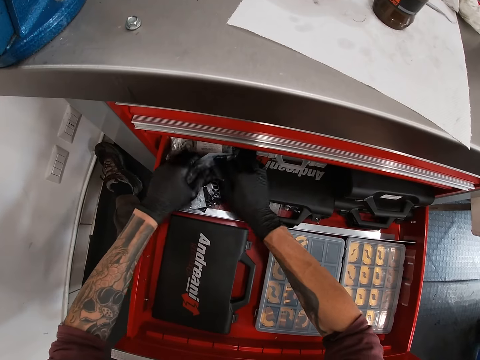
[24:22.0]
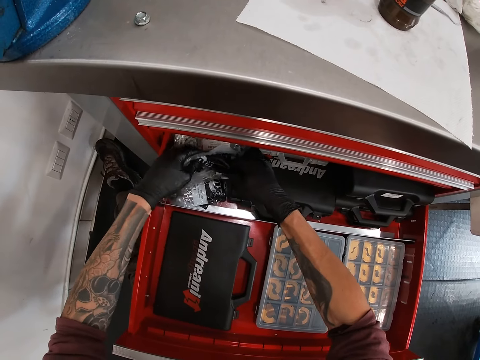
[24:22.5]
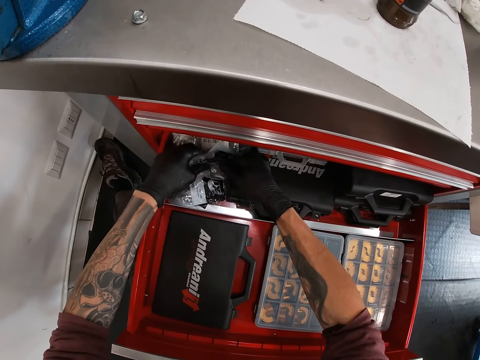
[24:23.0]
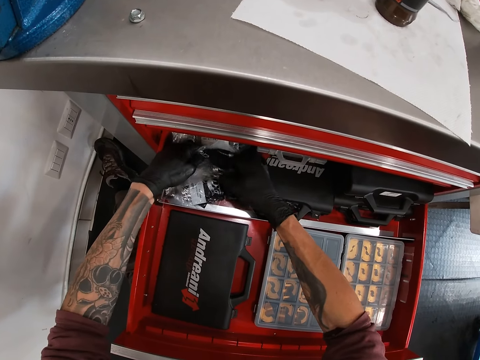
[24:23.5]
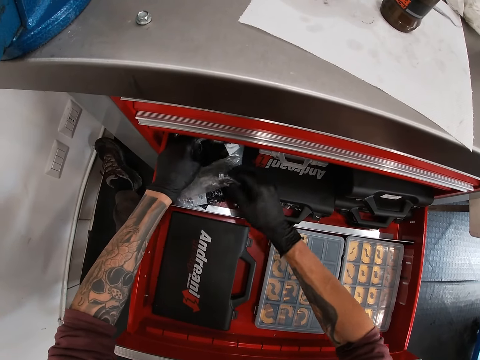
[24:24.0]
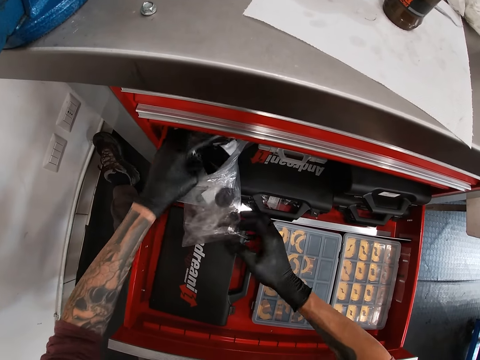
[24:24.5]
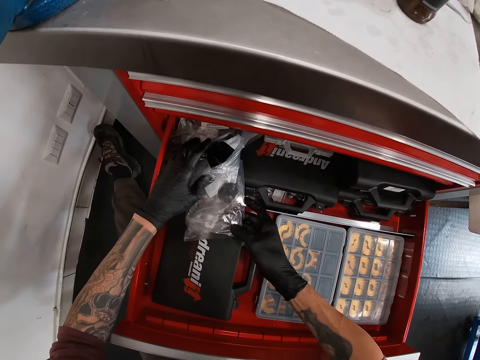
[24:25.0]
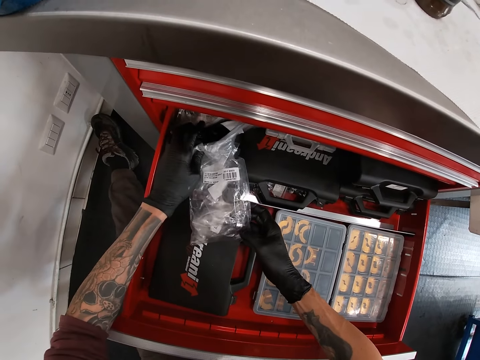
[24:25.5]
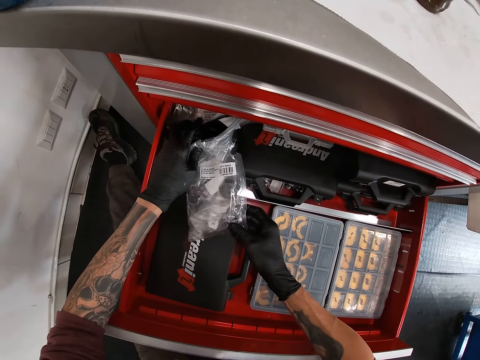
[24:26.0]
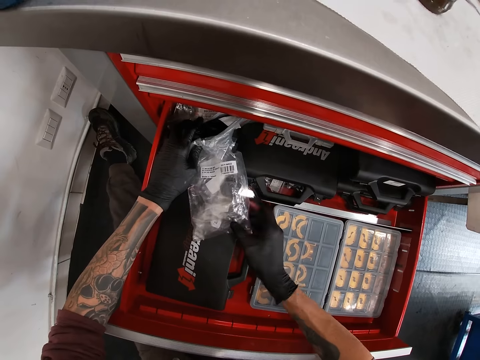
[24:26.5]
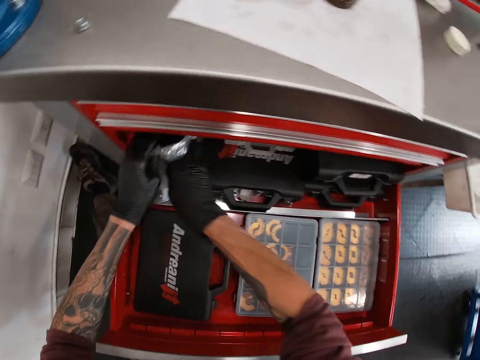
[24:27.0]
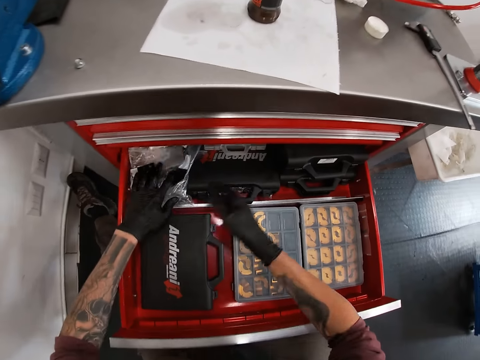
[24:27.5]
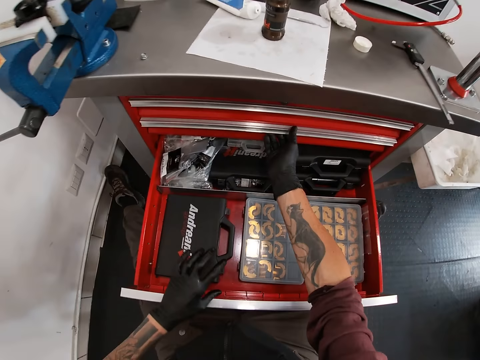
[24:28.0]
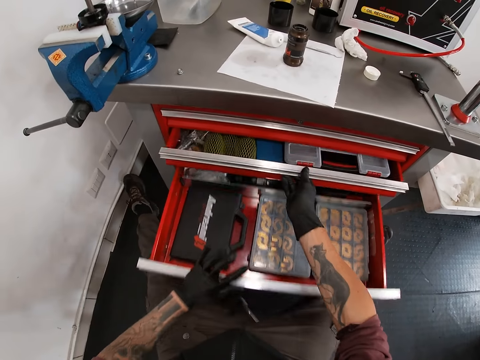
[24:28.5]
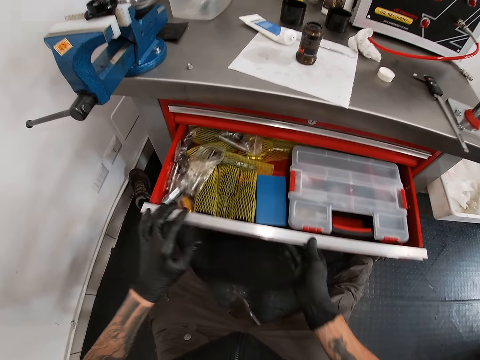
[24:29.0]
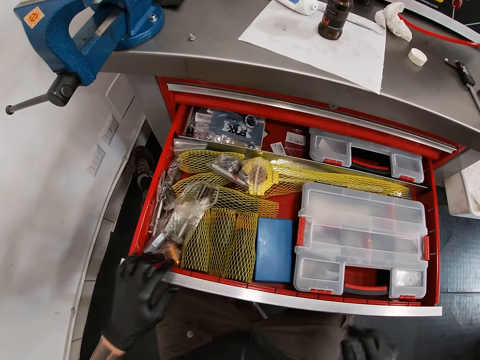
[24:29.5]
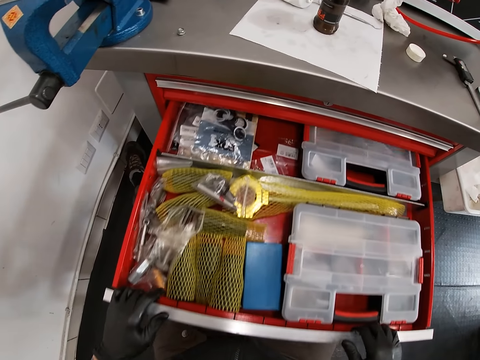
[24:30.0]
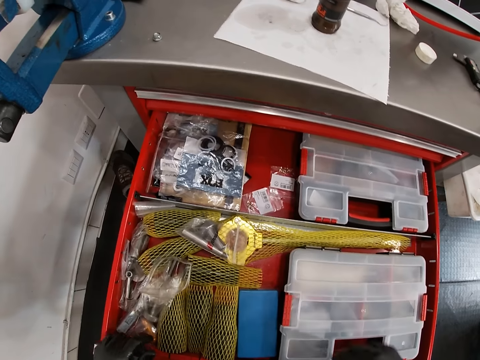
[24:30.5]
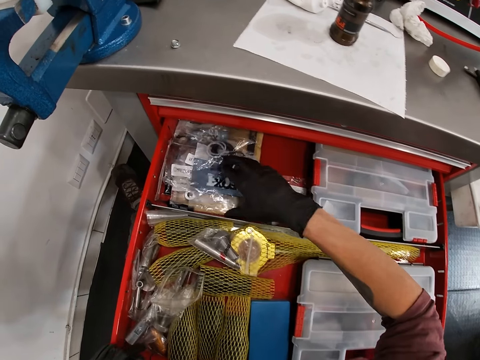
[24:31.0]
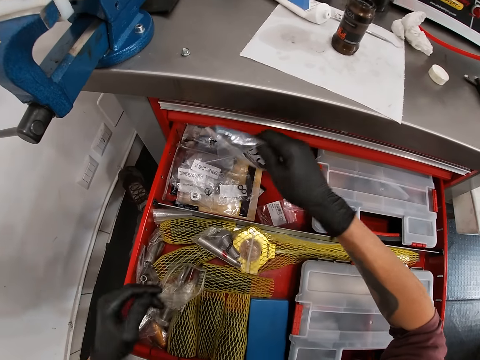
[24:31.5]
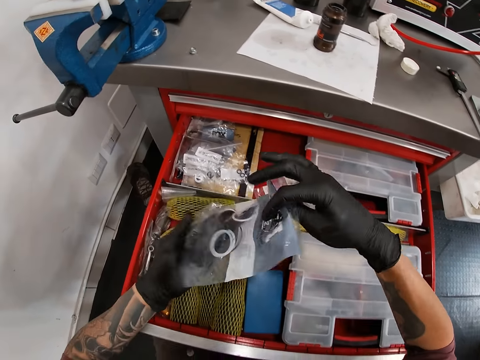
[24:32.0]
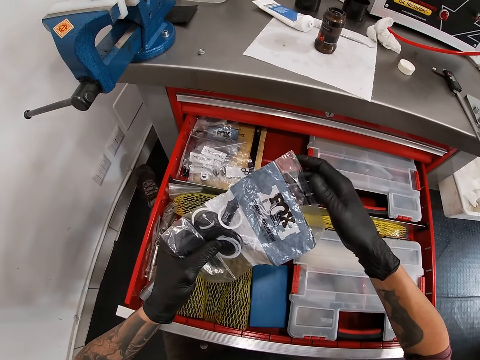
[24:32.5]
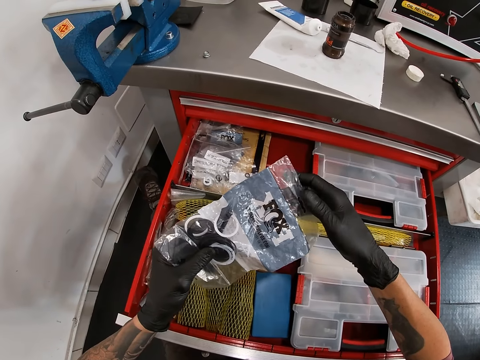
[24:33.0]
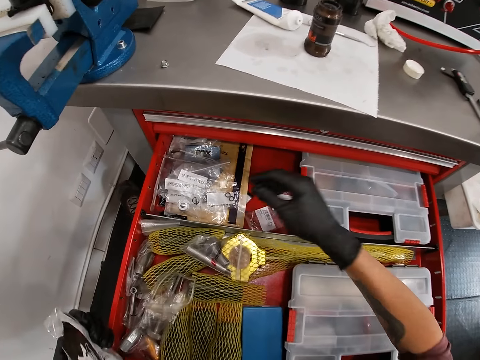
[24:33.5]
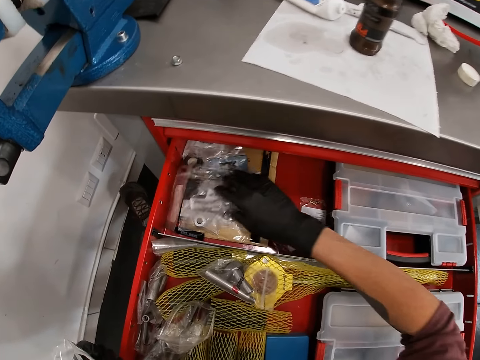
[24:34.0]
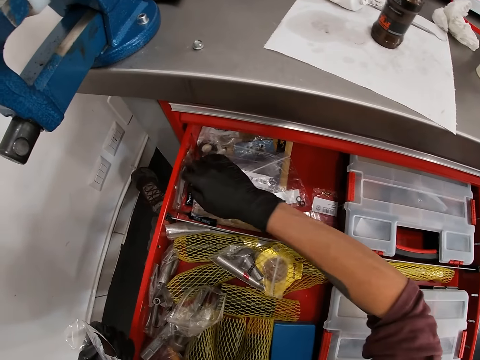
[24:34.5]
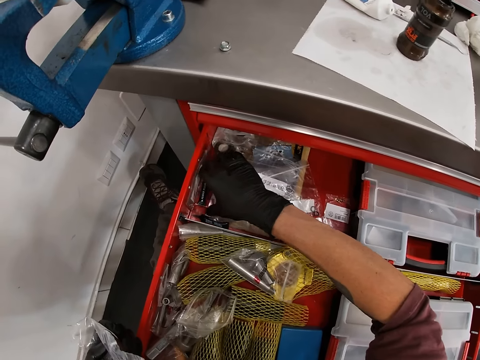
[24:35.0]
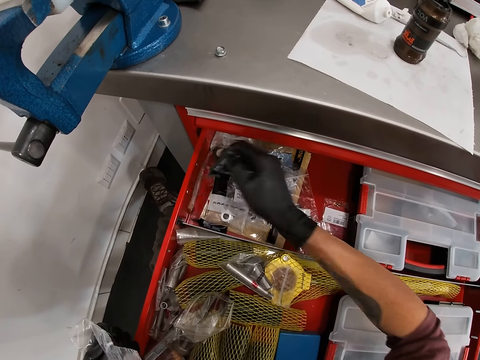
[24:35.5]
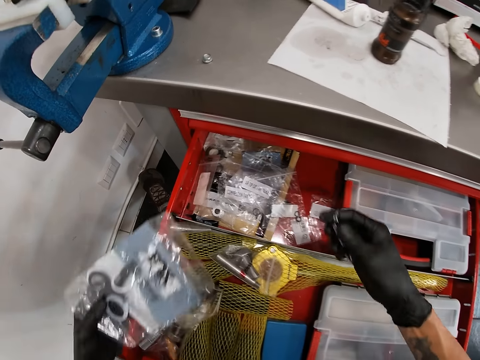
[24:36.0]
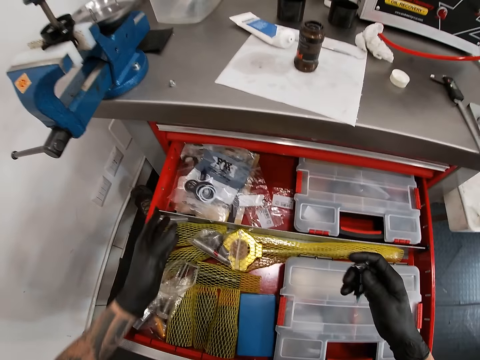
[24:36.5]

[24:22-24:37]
The camera wearer pulls out a pack in the drawer with his right hand. He pushes the pack into the drawer with his right hand. He pulls out a drawer under the bench with his right hand. He shuts the drawer with his left hand. He picks a pack from the drawer with his right hand. He holds the pack with his left hand. He picks the racing bros rings. He moves a pack in the drawer with his right hand. He picks a wrench from the drawer with his right hand. He drops the pack in his left hand into the drawer.

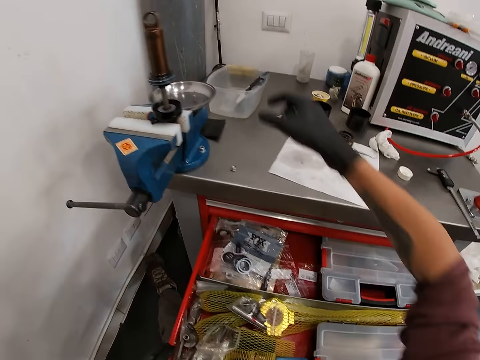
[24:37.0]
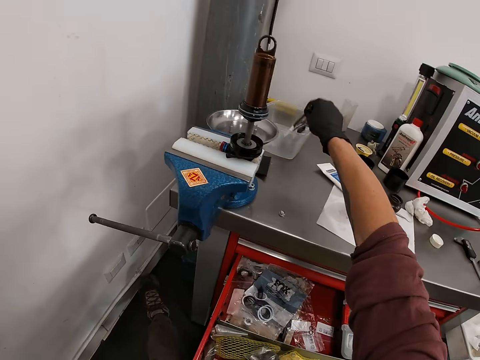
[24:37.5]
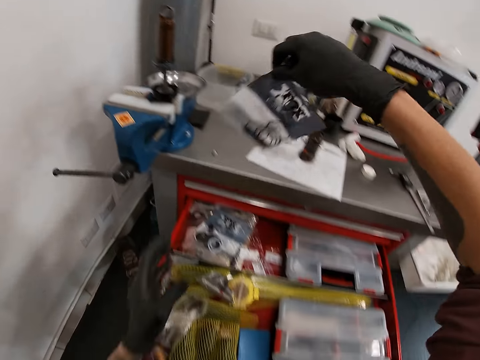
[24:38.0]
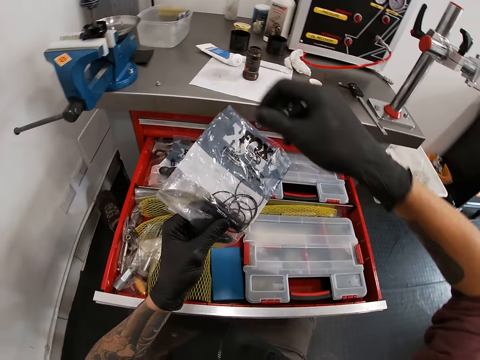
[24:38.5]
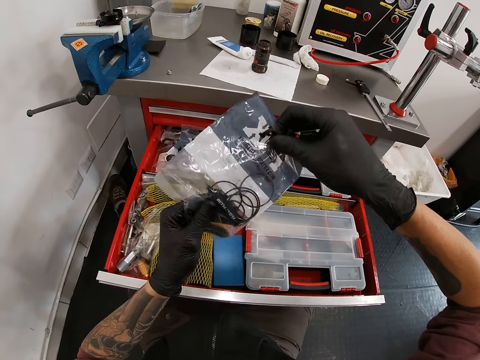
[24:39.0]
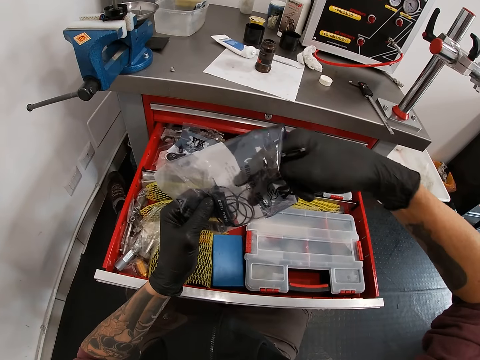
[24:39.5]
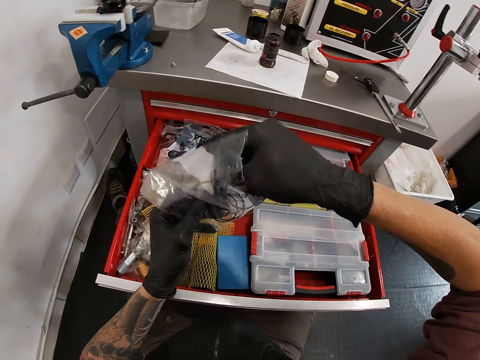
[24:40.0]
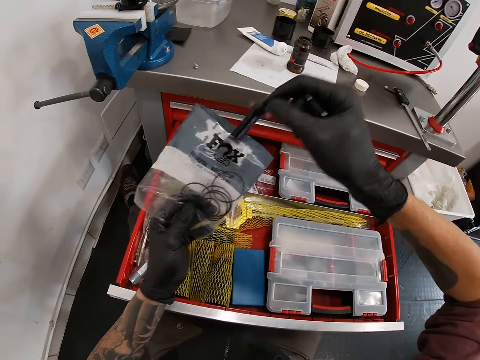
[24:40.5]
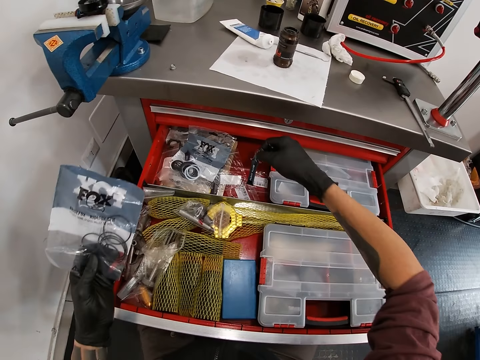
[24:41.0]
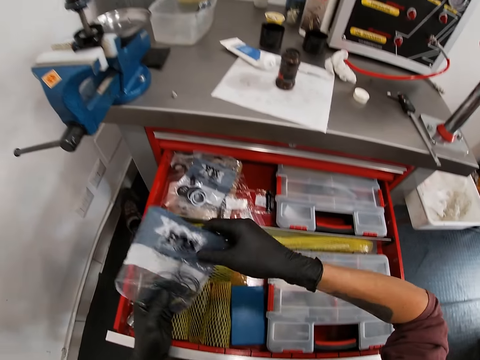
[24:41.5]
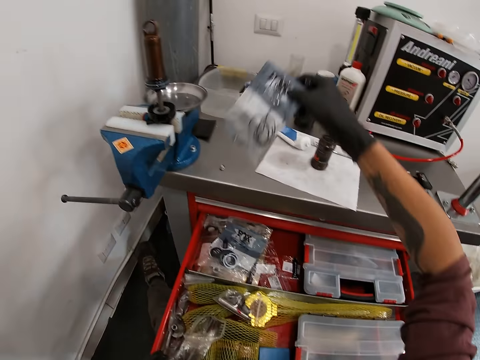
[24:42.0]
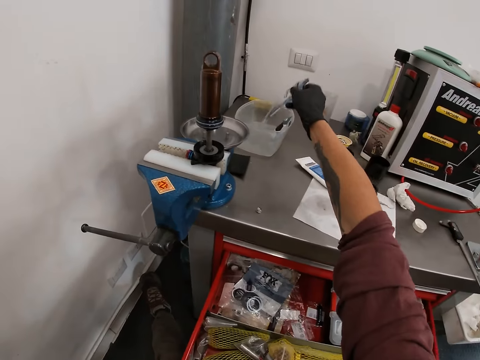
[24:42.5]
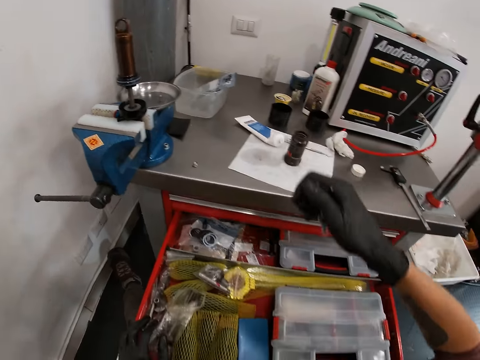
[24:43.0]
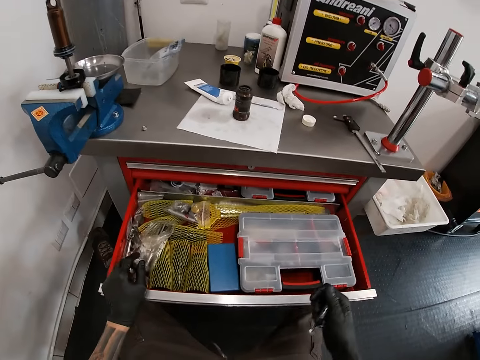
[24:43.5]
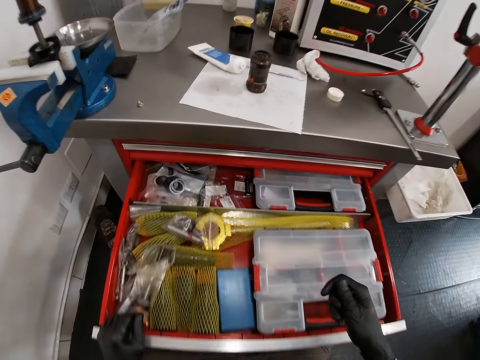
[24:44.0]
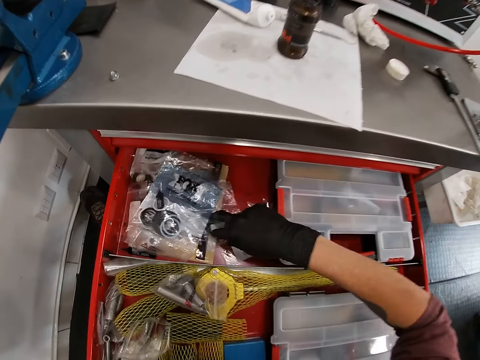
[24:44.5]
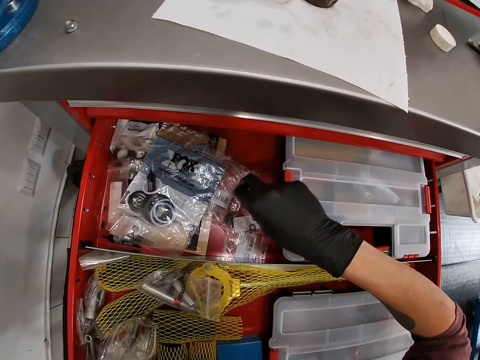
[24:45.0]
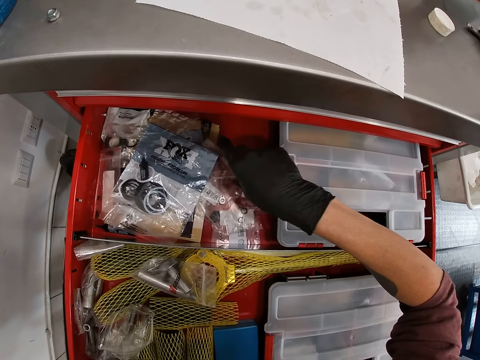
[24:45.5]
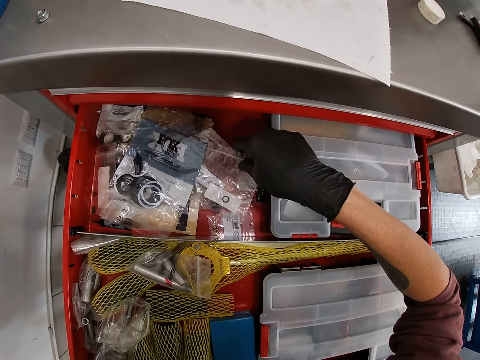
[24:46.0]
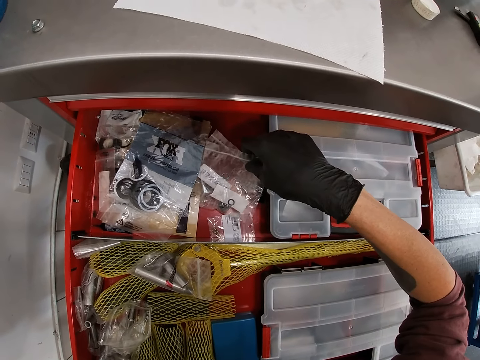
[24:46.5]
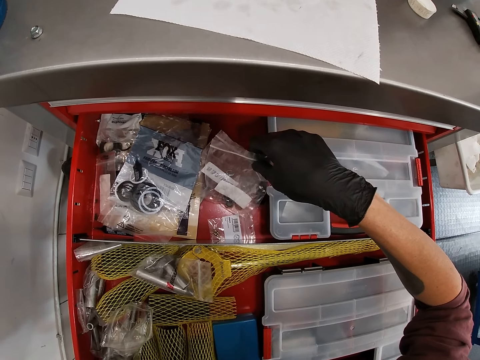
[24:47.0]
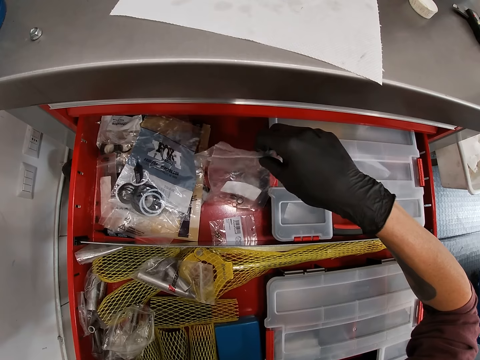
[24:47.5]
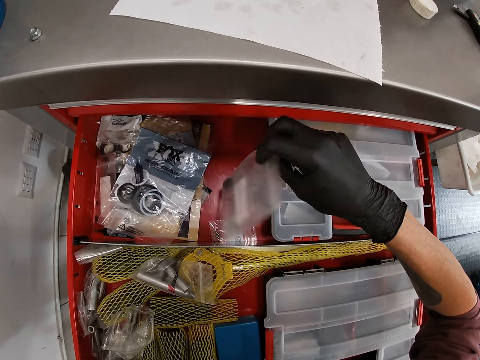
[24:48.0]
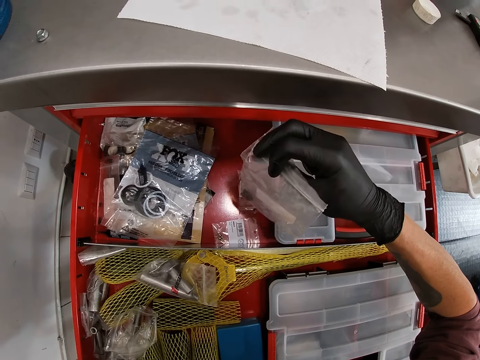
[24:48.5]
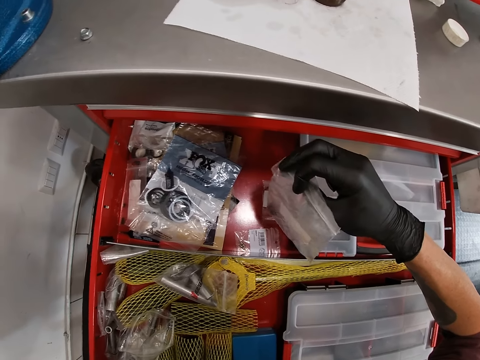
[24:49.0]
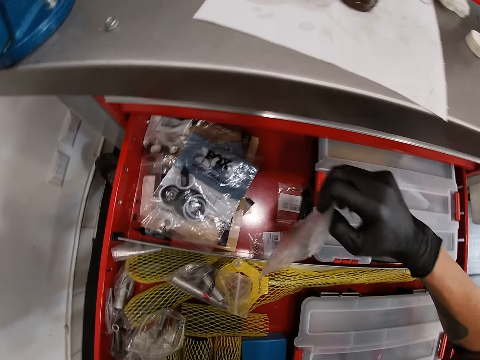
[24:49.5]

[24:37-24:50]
The camera wearer returns the Racing Bros rings. He picks a pack in a container on the bench with his right hand. He holds the pack with his left hand. He picks a tube from the pack with his right hand. He drops the tube into the drawer with his right hand. He drops the pack in his right hand into the container on the bench. He pushes the drawer with his left hand. He pulls out the drawer with his left hand. He searches the drawer with his right hand. He picks some packs from the drawer with his right hand.
